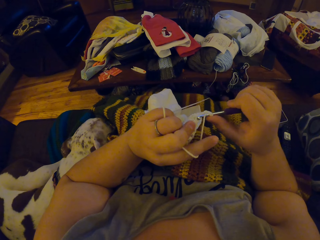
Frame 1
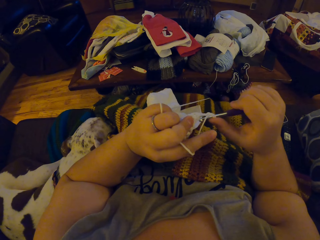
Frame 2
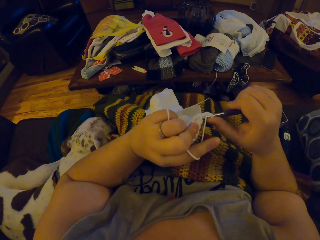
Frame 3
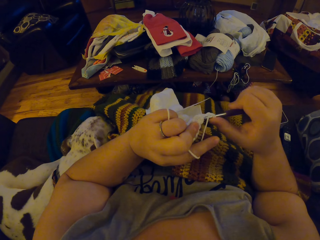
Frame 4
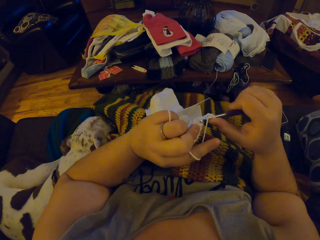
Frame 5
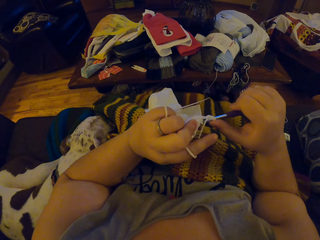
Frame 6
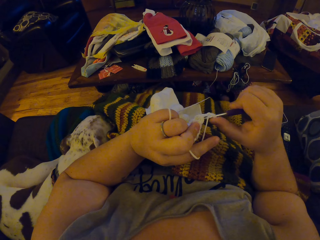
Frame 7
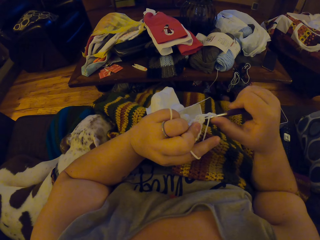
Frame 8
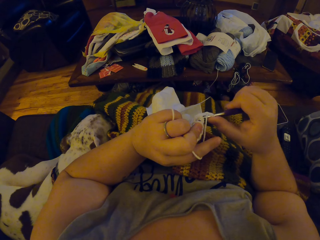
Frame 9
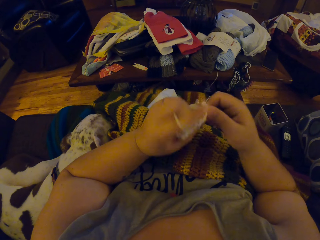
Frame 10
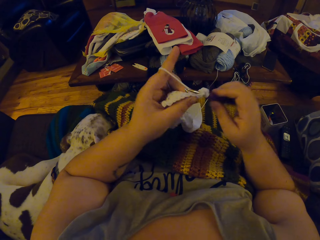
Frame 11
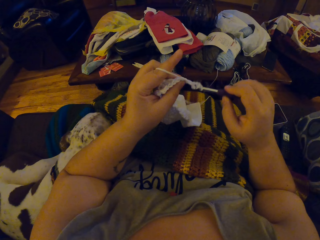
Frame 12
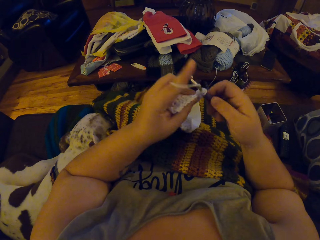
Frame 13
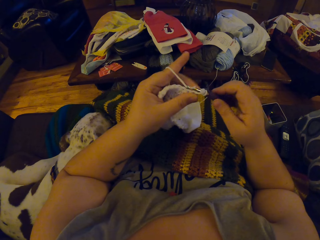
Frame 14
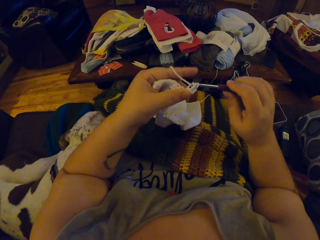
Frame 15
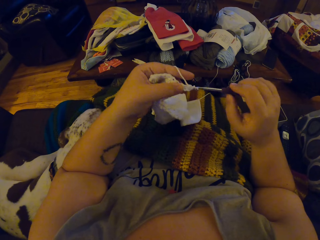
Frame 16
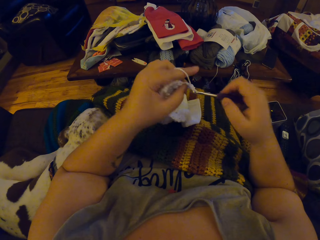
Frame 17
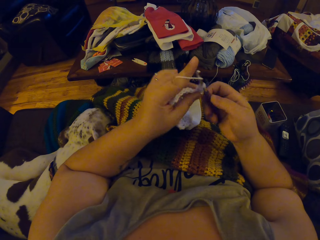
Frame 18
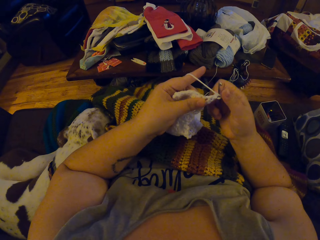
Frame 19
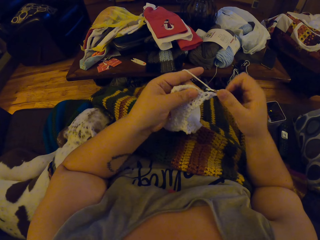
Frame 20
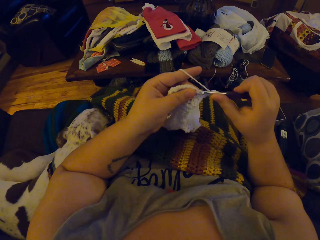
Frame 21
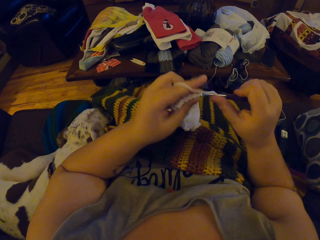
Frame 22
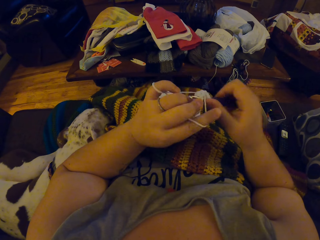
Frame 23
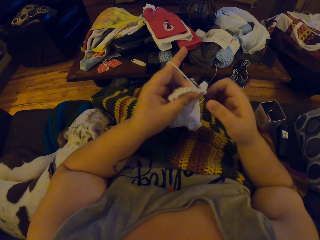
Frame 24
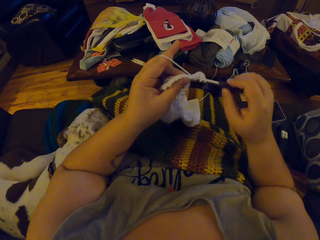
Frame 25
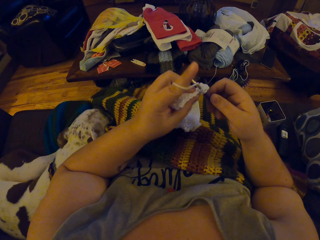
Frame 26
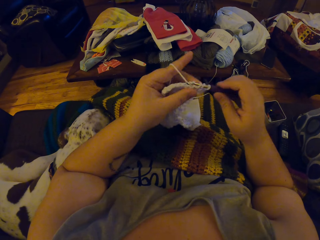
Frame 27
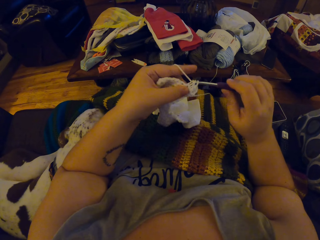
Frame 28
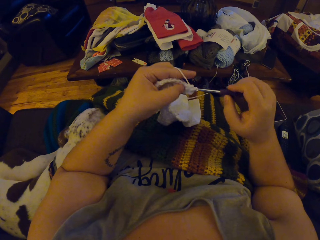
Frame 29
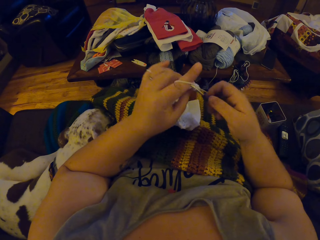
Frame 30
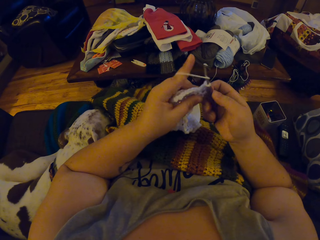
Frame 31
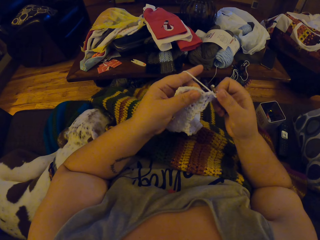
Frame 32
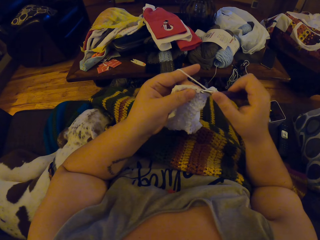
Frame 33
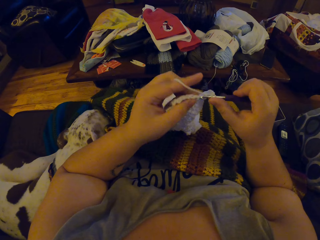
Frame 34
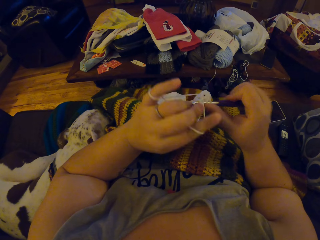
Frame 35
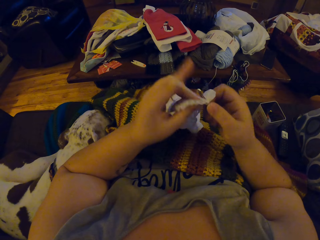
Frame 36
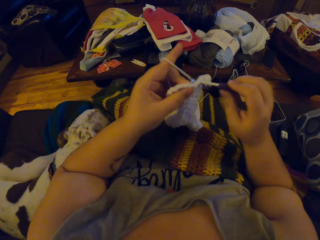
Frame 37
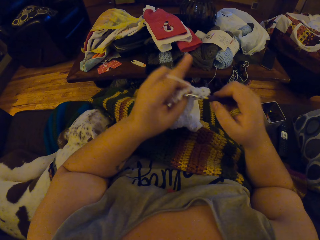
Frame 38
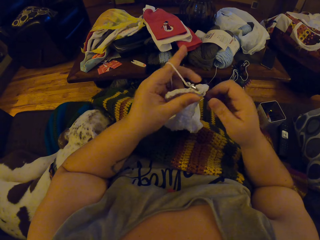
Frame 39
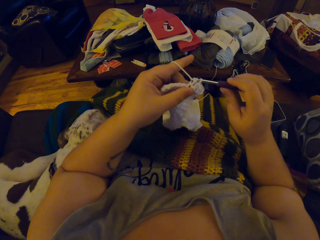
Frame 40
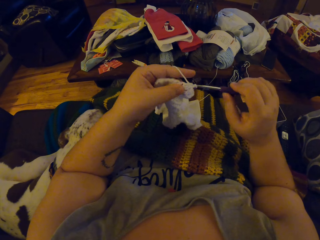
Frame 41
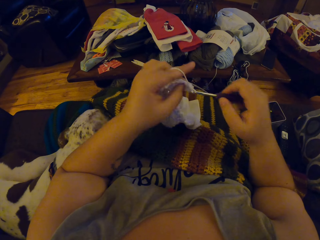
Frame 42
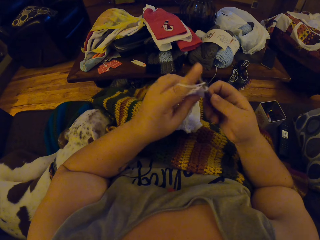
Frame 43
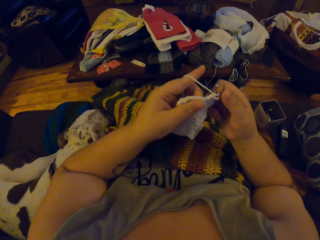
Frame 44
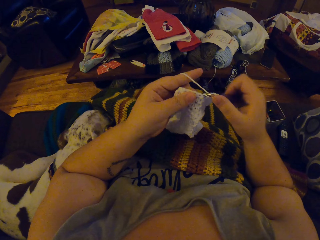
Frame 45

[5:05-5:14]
The camera wearer interlocks a loop of thread using the crochet hook.

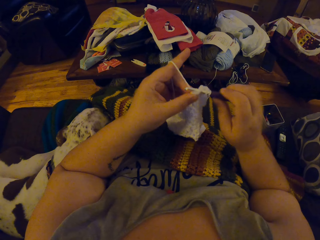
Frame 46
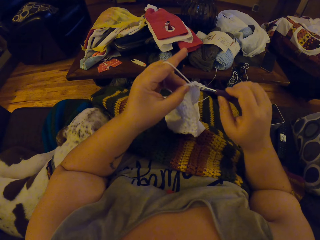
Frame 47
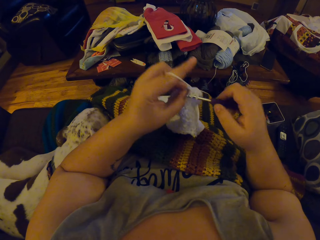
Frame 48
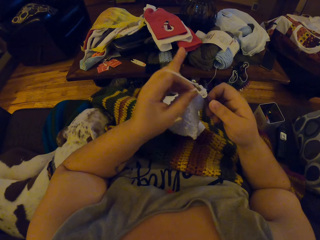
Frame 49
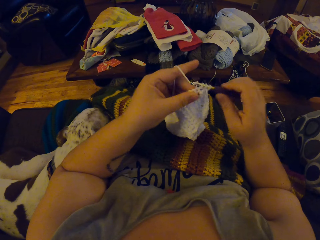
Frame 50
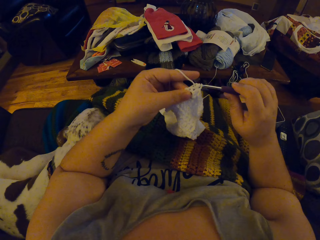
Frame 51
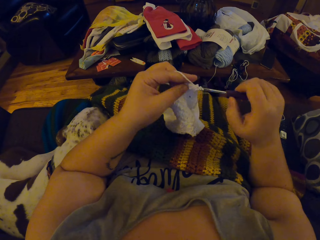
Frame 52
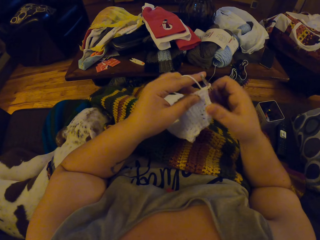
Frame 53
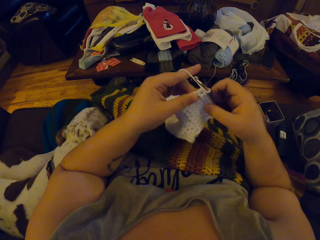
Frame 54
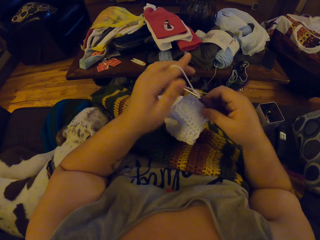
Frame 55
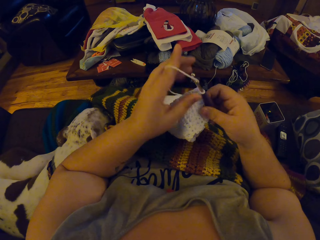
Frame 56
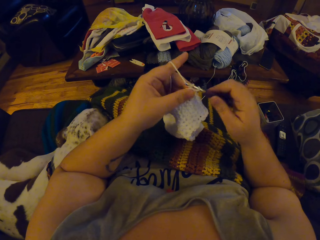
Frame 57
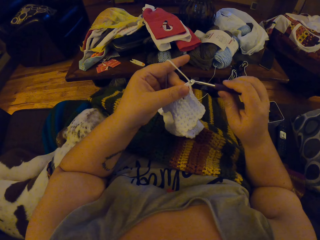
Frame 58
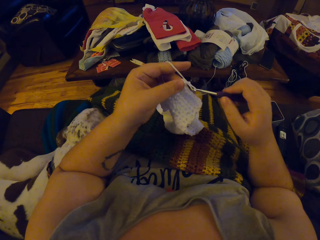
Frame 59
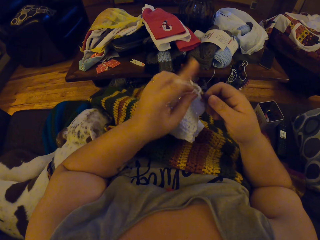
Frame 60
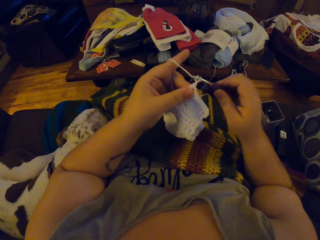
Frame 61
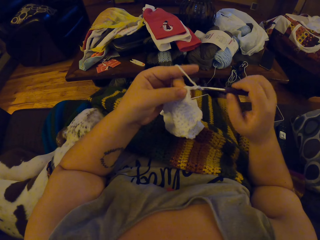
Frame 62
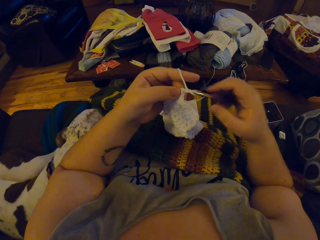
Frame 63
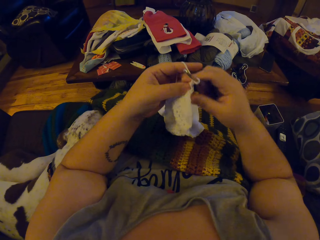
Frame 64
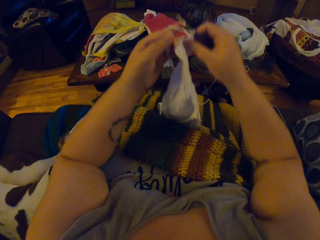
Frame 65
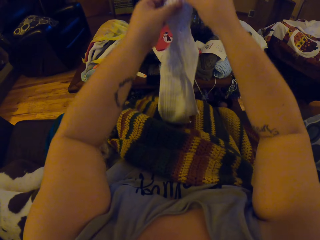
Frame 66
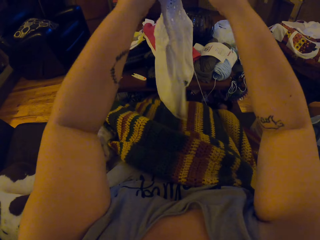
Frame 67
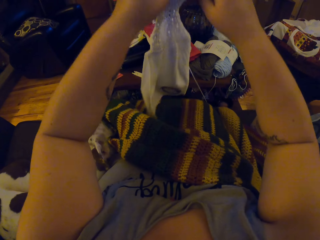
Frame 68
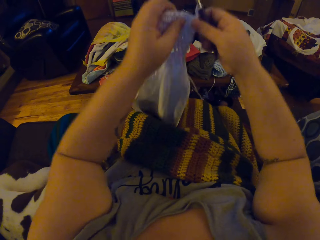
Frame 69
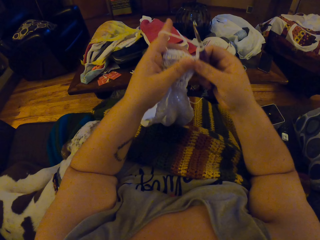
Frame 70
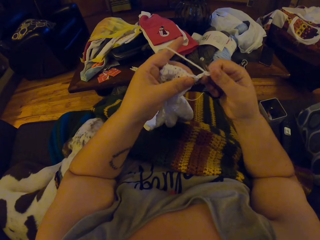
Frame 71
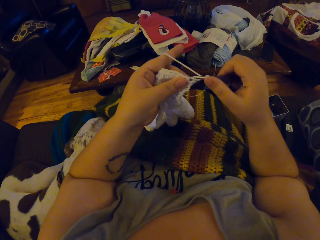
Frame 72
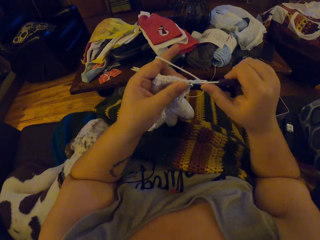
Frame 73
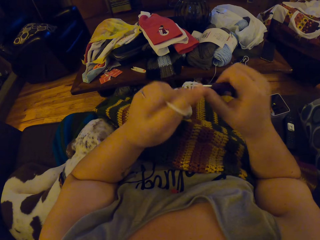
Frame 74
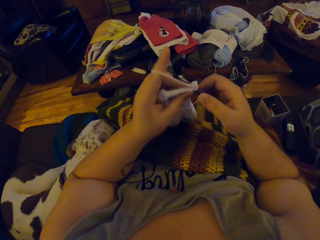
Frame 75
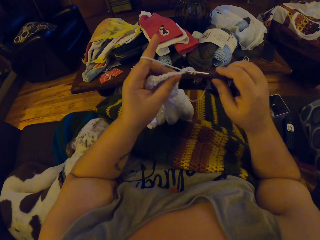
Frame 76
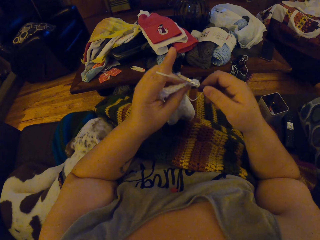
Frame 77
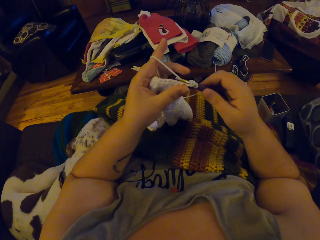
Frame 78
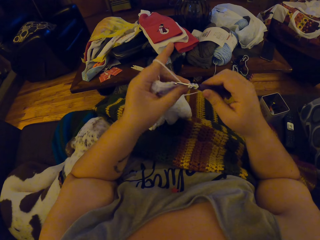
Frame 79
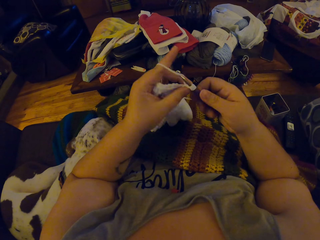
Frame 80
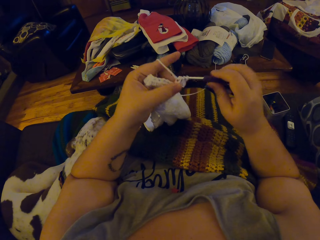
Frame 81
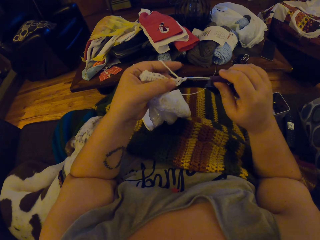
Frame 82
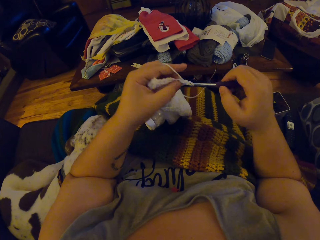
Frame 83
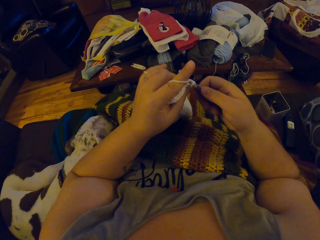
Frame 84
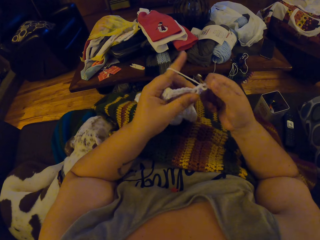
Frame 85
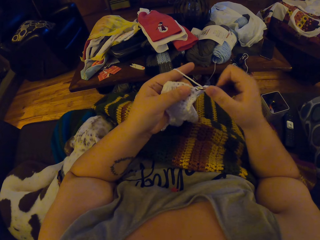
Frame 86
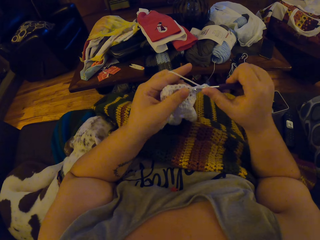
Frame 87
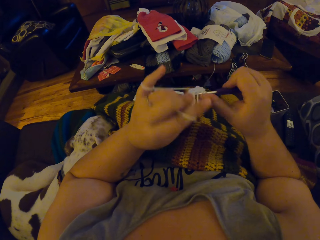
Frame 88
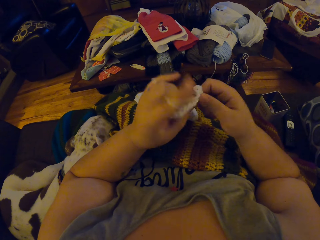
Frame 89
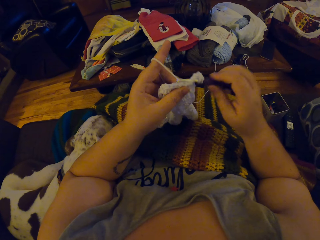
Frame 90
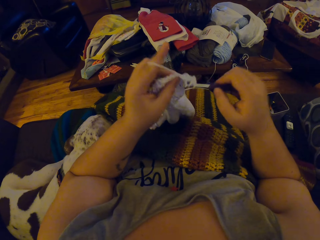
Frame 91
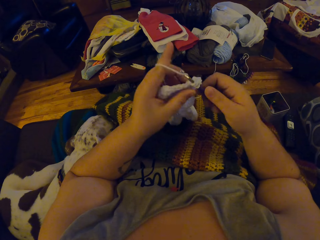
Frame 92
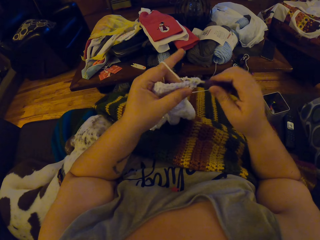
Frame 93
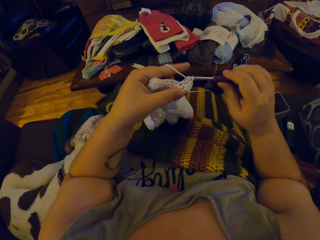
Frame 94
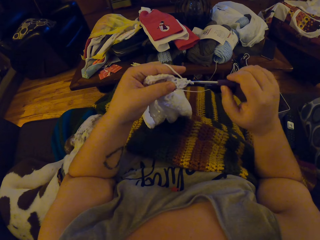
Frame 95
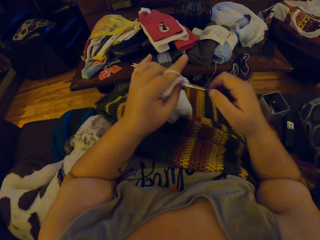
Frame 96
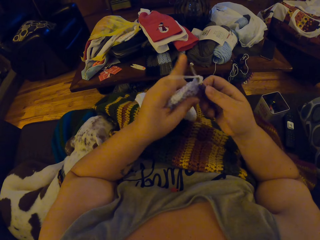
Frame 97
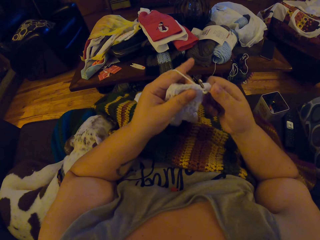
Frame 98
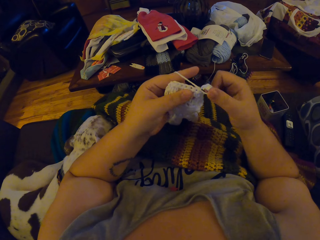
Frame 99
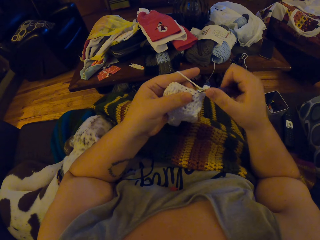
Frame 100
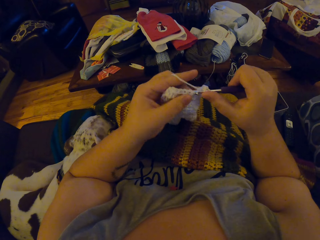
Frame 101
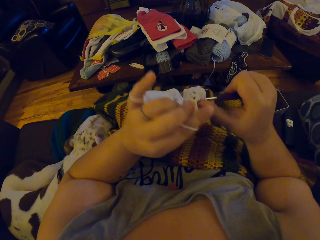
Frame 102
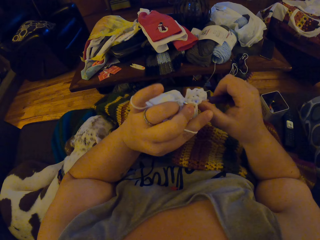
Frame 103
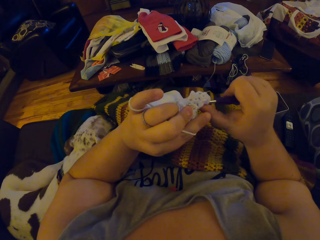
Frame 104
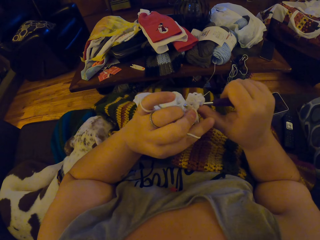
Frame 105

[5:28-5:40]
The camera wearer holds the knitted white cloth and knitting needle with her right hand. She knits with the knitting needle in her right hand and her left hand. She adjusts the knitted white cloth with her hands. She raises up the garment and puts down the garment. She knits with the knitting needle in her right hand and her left hand. She interlocks a loop of thread using the crochet hook.
